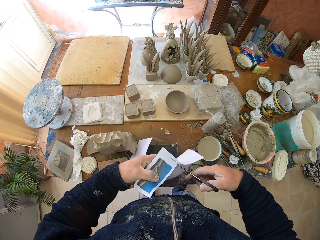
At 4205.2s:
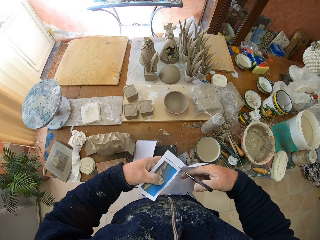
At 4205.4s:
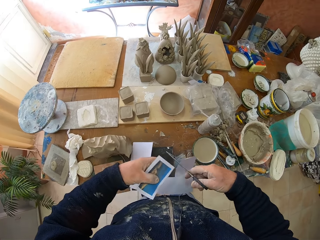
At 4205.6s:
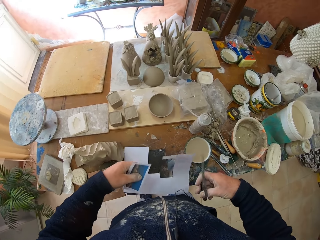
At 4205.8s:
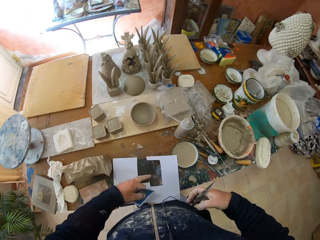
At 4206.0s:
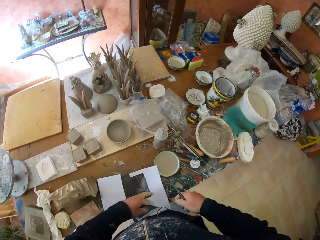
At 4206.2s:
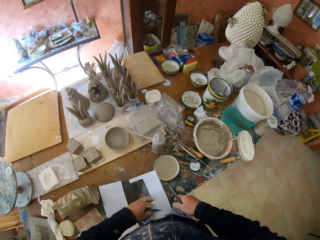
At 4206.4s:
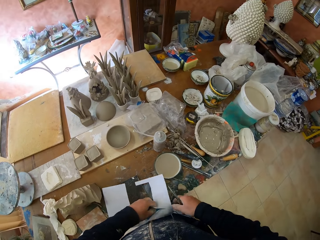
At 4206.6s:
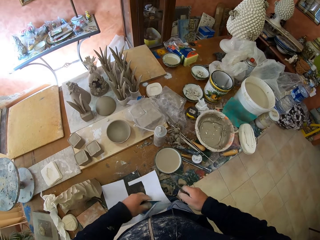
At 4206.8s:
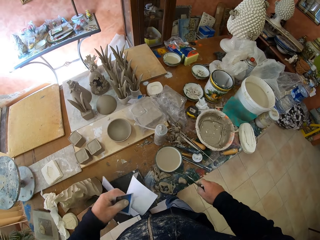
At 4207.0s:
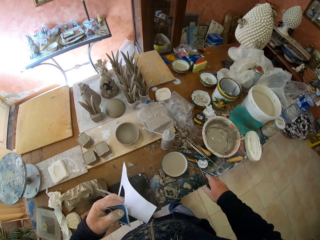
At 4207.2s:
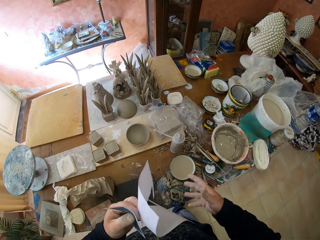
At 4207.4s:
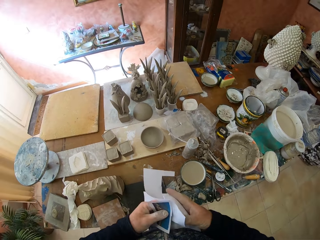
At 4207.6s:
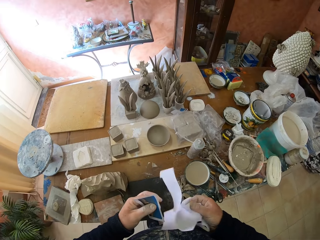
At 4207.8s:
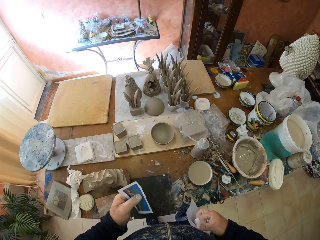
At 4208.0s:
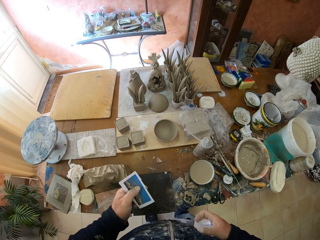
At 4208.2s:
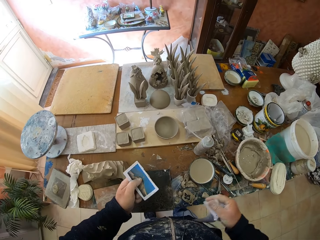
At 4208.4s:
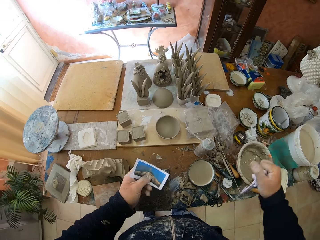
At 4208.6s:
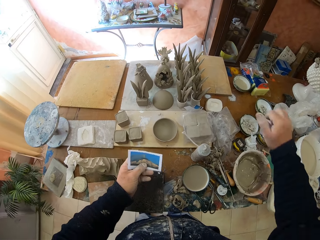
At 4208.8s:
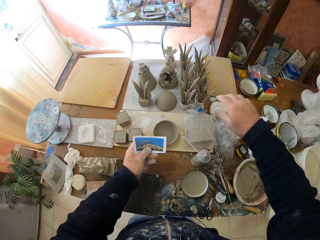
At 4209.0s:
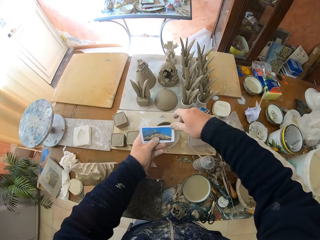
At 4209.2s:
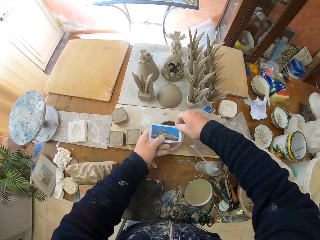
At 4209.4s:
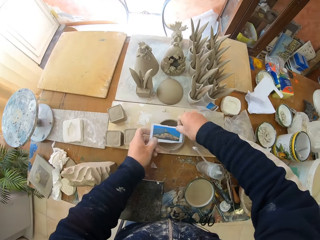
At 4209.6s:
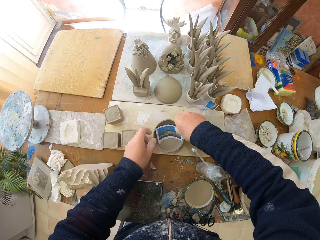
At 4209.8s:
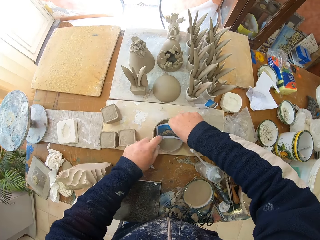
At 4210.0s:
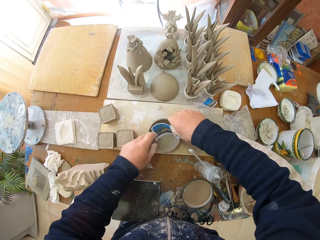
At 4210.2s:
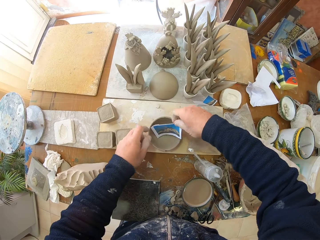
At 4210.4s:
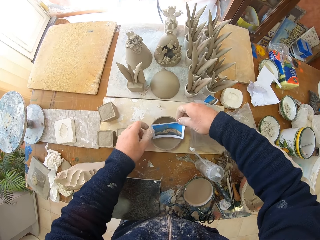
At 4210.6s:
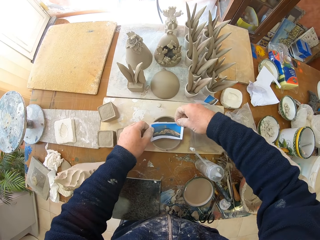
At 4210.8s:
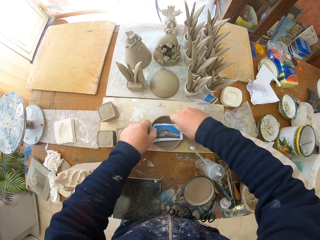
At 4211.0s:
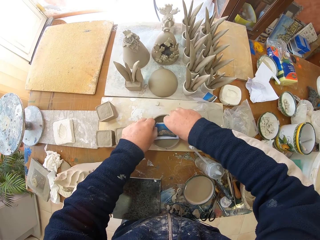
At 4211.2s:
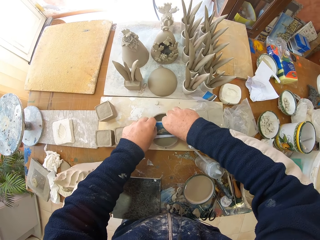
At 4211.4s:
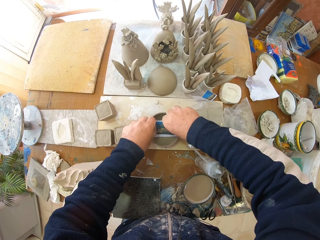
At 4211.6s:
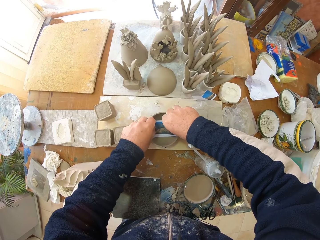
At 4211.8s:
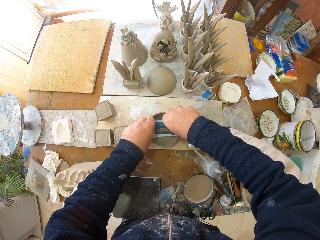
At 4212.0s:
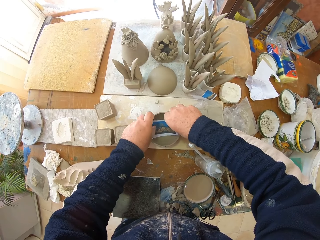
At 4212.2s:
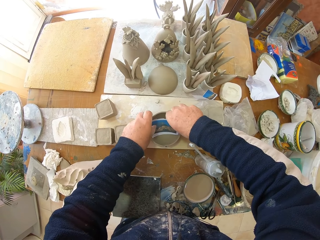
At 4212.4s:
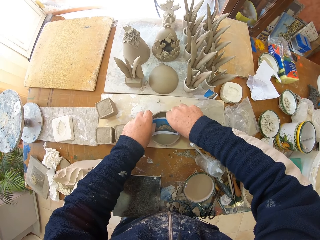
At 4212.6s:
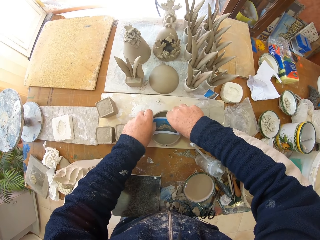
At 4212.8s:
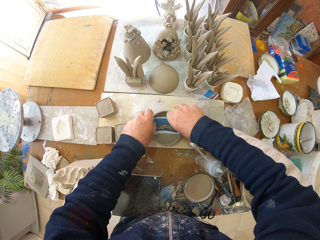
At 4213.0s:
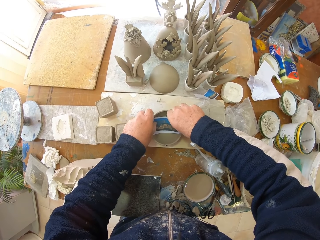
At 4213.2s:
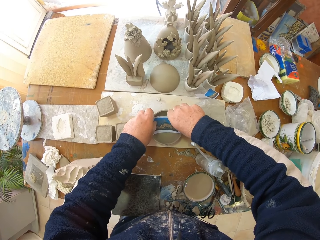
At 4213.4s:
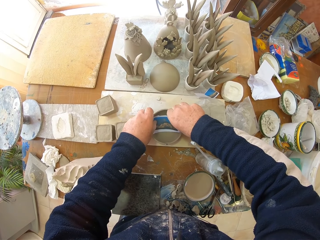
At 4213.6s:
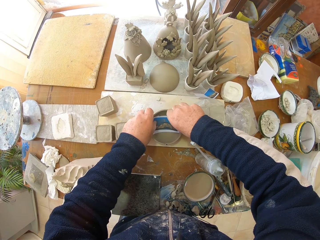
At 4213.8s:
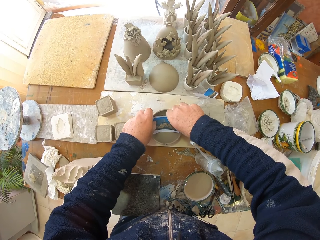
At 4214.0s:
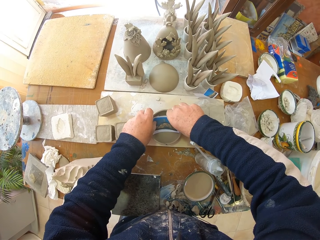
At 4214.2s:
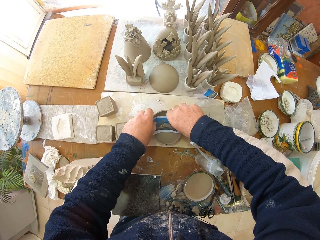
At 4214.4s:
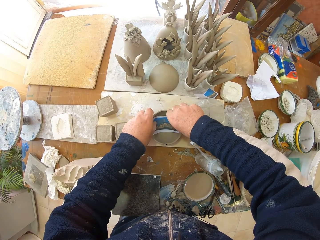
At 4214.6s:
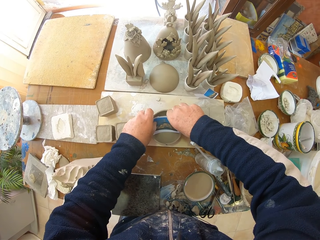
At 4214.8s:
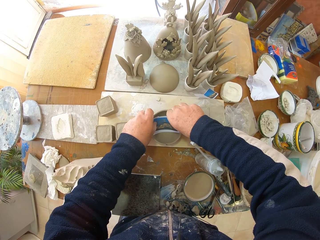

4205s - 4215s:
The camera wearer puts down a piece of paper on a table. He puts down scissors on the table. He folds the piece of paper with his hands. He puts down the piece of paper on the table. He puts down the piece of paper in a bowl. He adjusts the piece of paper in the bowl.

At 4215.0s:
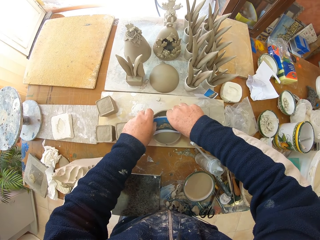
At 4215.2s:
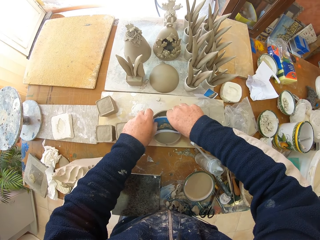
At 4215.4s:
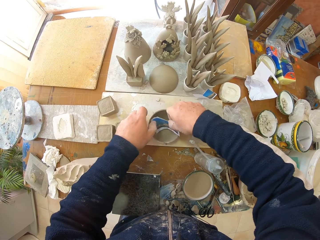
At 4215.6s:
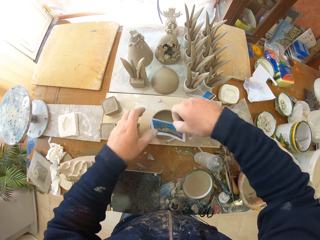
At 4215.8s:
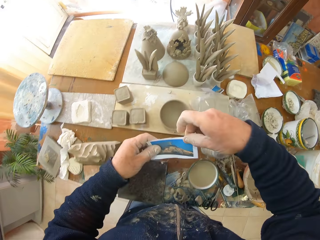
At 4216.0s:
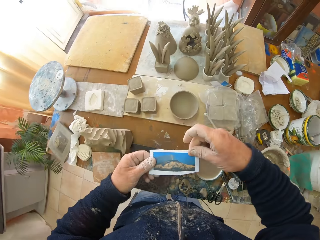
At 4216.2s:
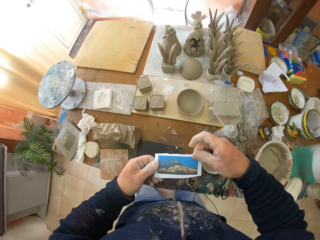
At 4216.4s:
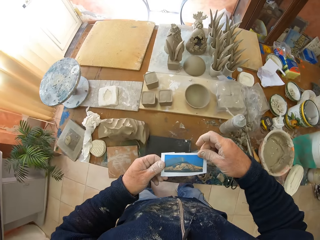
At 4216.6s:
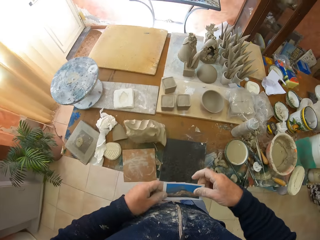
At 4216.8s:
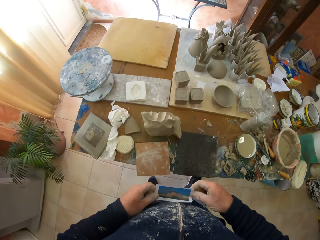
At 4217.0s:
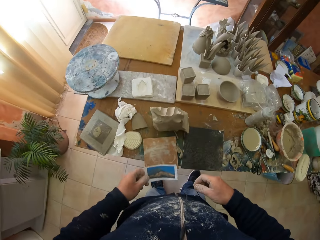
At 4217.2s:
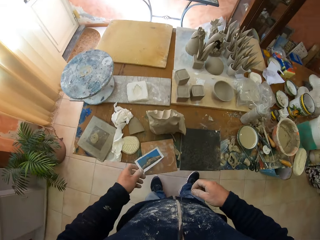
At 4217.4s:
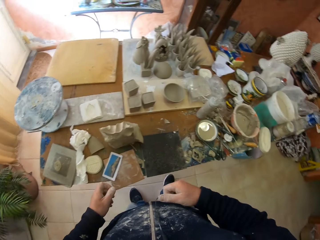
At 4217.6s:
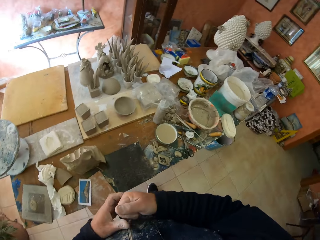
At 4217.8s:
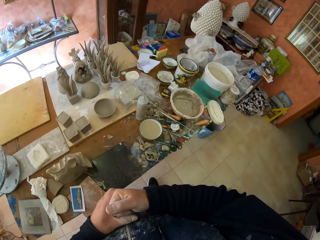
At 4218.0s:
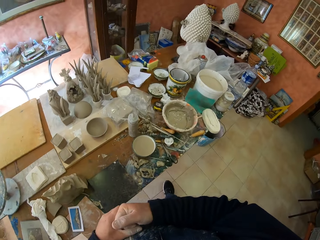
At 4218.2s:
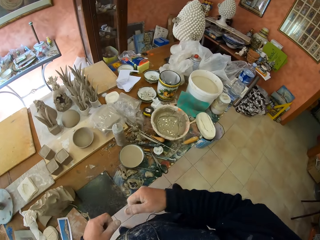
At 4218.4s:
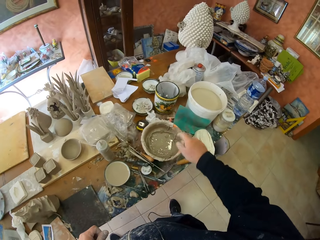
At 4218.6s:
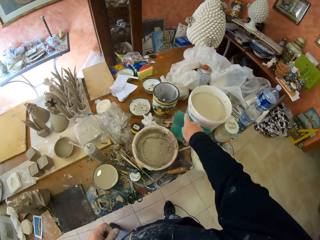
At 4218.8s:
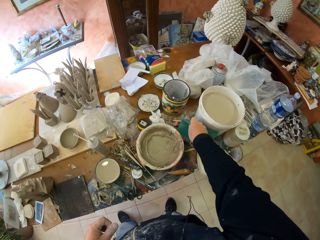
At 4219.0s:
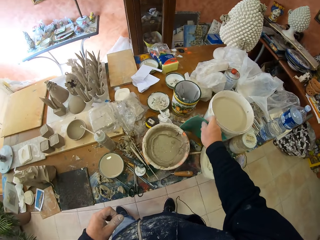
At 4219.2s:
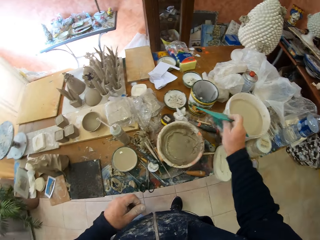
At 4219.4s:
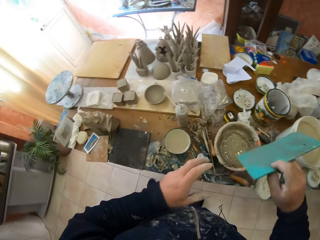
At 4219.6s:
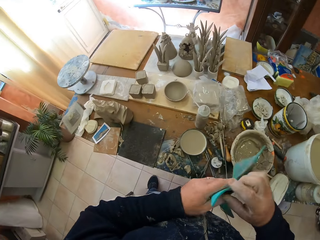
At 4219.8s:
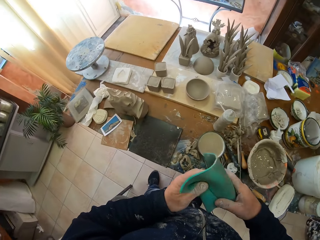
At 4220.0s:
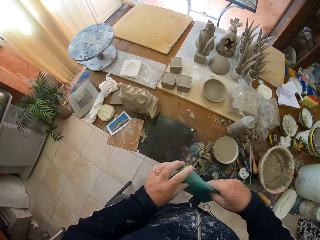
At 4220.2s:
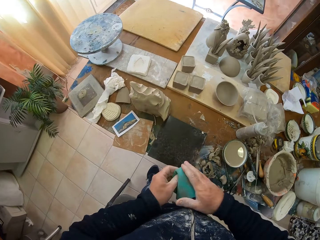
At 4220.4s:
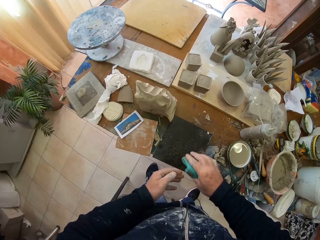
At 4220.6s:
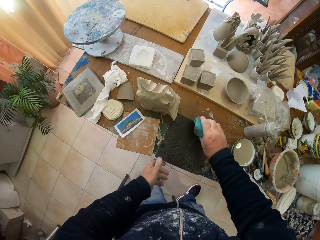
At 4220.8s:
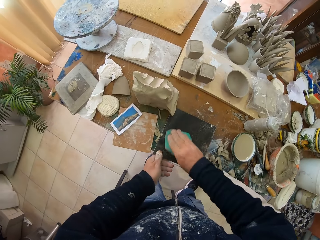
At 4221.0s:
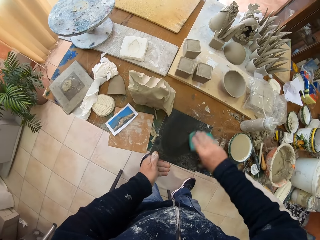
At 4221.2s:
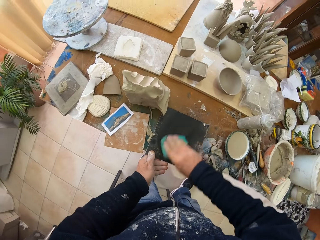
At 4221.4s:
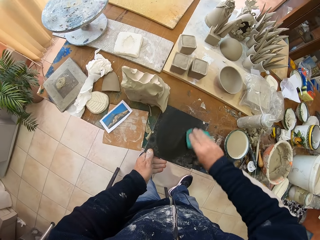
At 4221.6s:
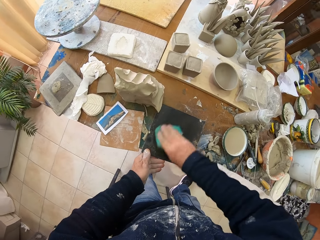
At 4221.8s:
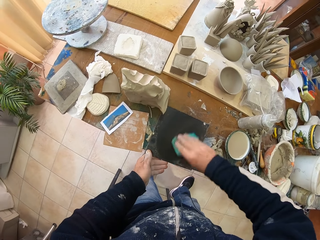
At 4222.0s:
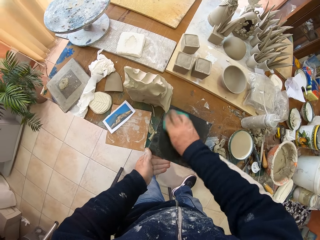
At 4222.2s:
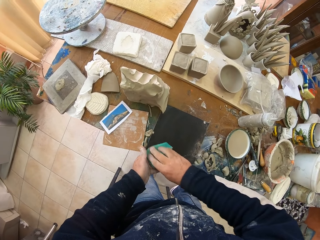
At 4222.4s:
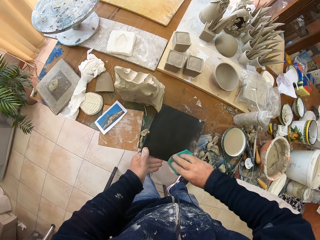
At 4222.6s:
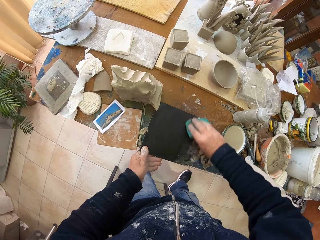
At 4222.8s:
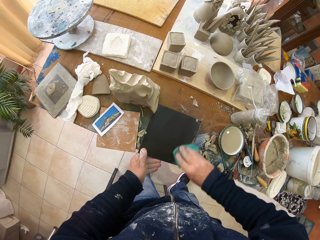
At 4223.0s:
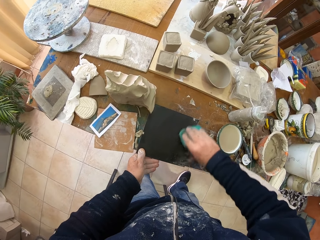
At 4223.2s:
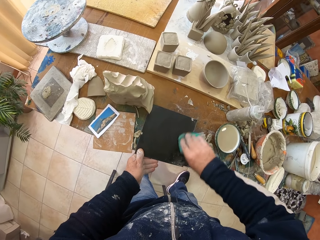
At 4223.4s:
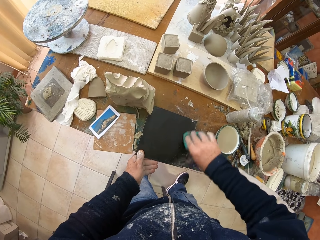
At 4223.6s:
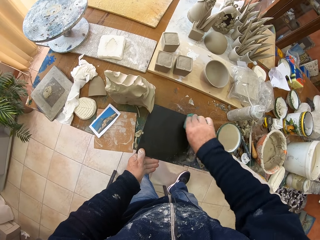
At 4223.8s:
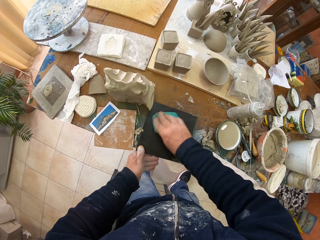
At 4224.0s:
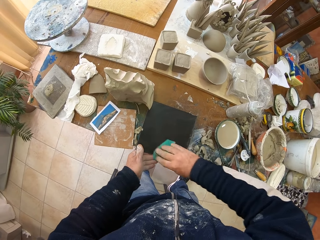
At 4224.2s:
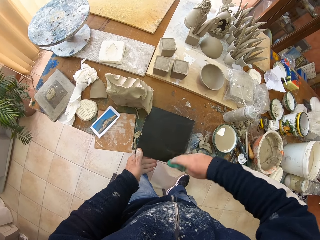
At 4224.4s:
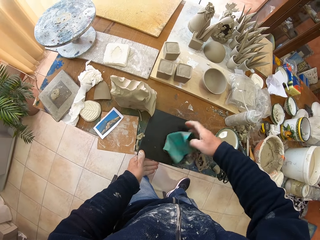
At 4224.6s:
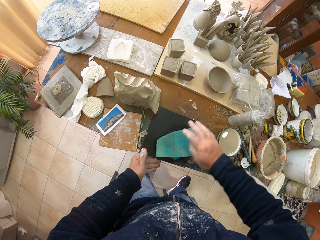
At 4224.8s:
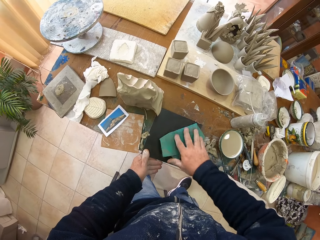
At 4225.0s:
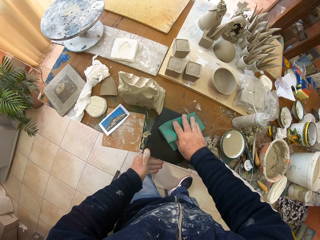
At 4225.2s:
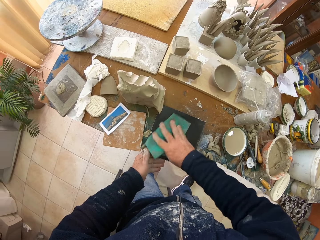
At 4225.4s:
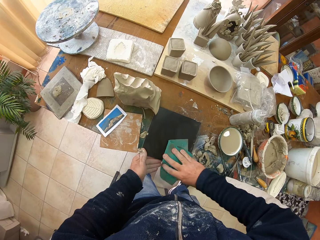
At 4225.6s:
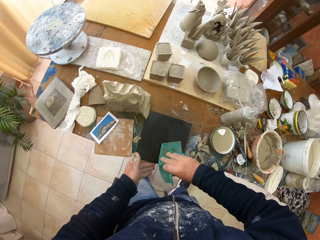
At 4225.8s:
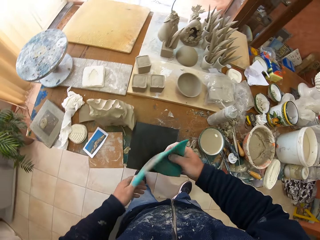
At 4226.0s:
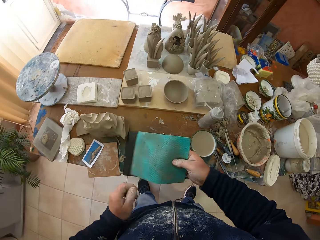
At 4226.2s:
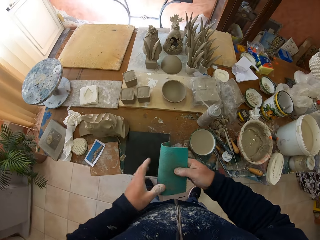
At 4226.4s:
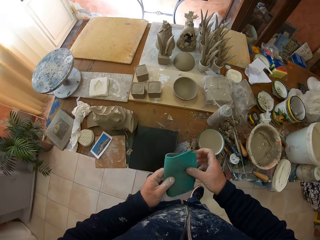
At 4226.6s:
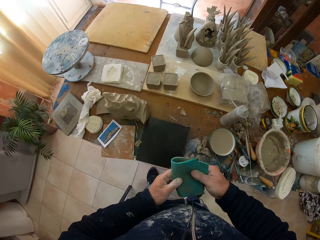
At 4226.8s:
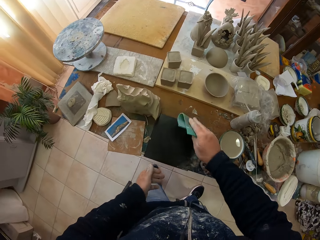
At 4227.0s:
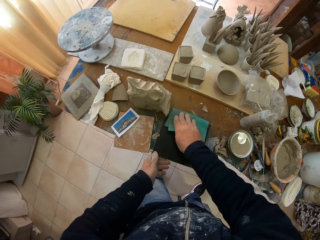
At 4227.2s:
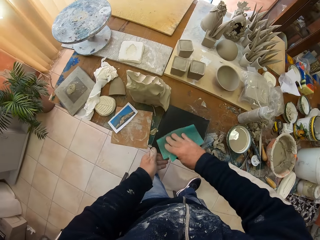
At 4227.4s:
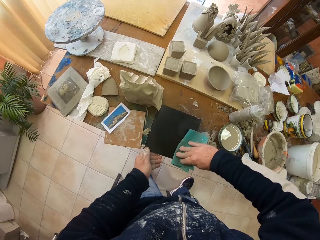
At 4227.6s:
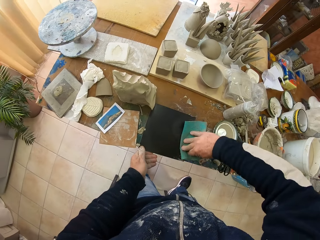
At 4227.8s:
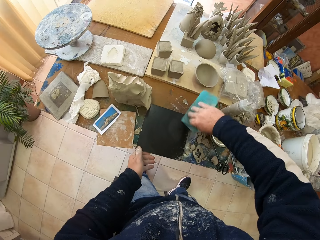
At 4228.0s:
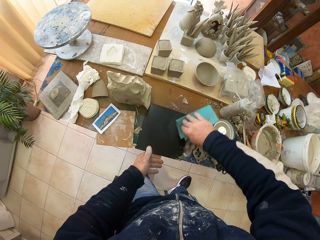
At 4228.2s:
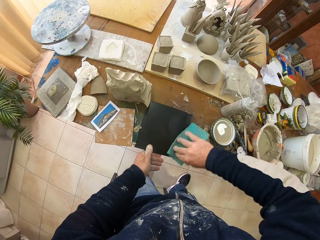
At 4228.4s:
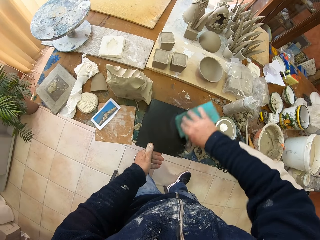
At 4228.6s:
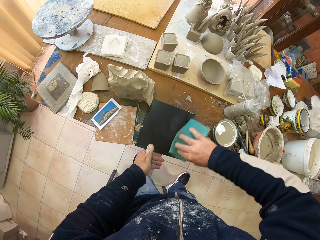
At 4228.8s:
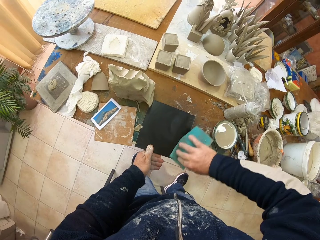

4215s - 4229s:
The camera wearer holds a piece of paper. He picks up the piece of paper from a bowl. He puts down the piece of paper on a table. He walks around a garage. He picks up a napkin from the table. He wipes a tile with the napkin. He folds the napkin with his hands. He wipes the tile with the napkin.
